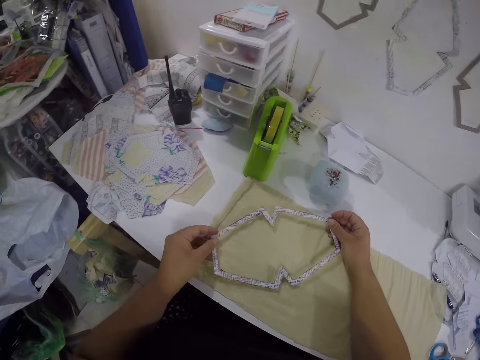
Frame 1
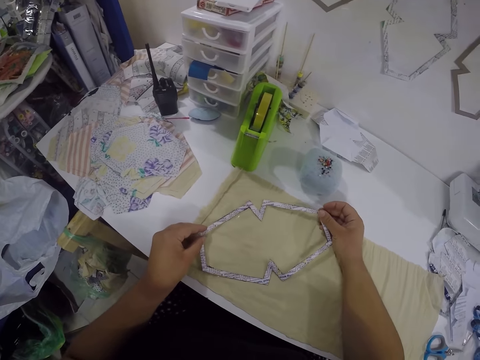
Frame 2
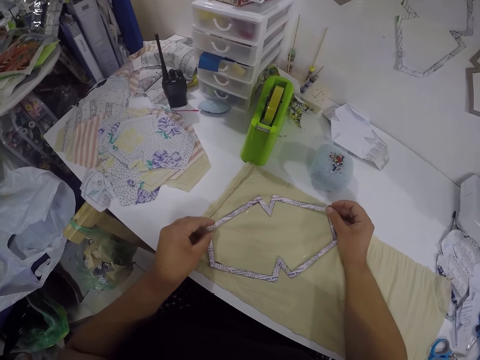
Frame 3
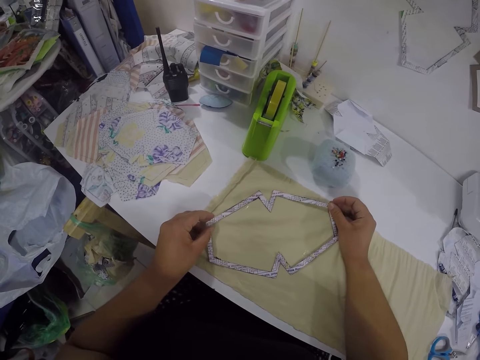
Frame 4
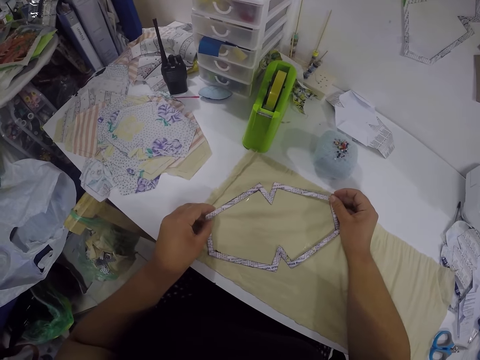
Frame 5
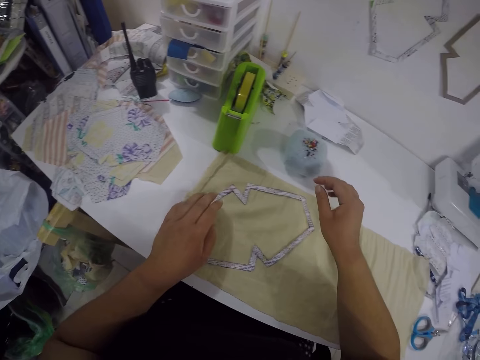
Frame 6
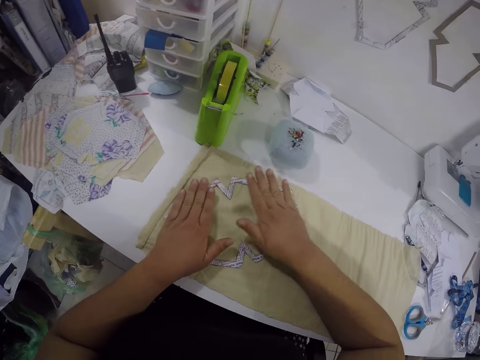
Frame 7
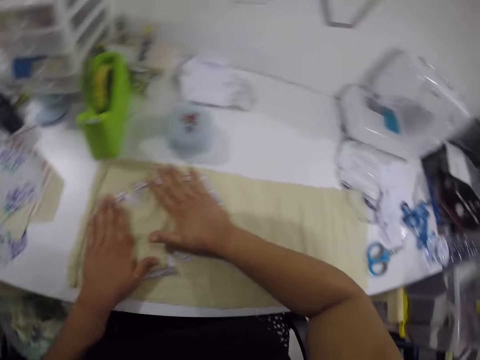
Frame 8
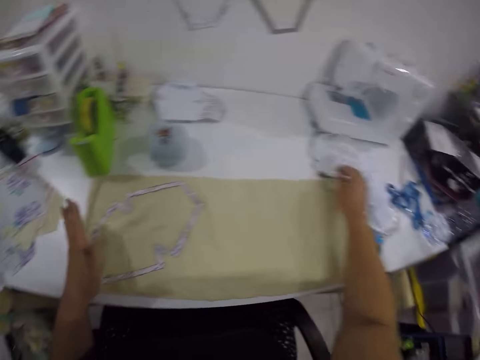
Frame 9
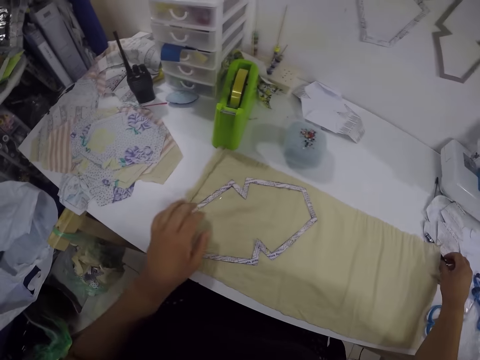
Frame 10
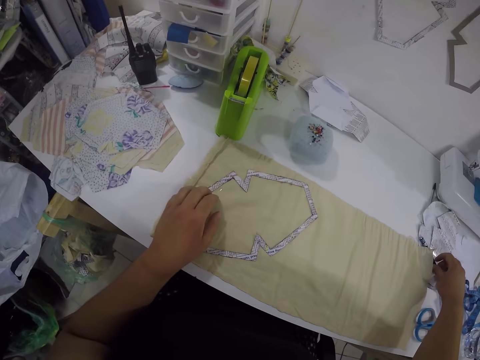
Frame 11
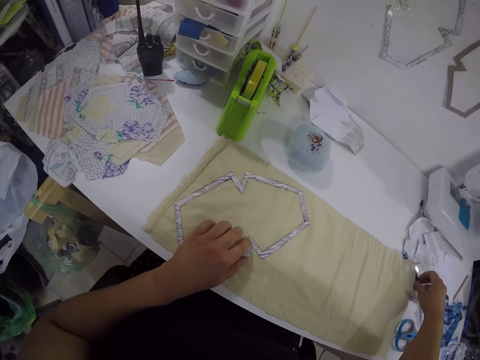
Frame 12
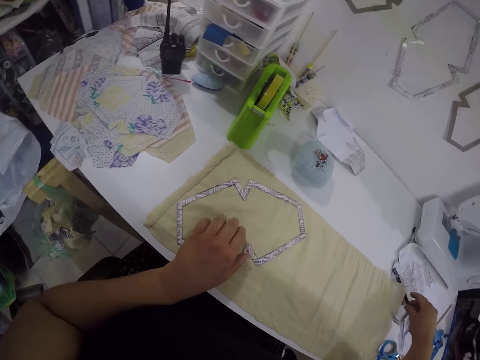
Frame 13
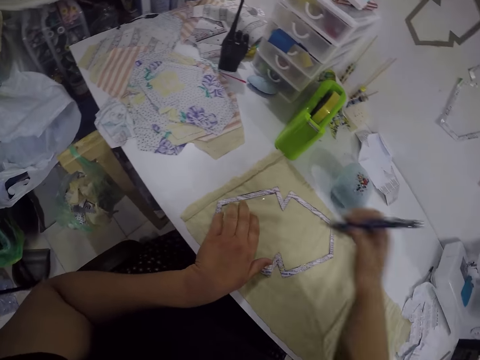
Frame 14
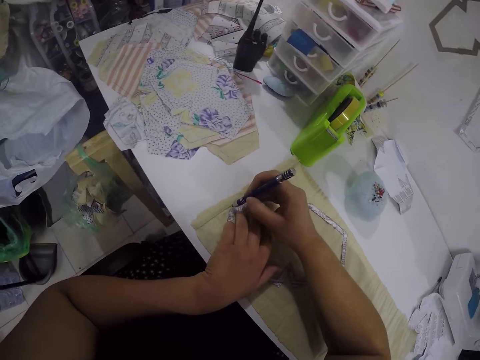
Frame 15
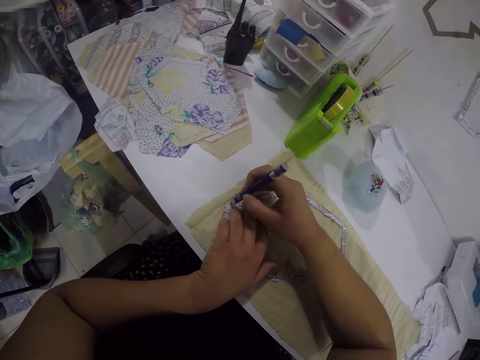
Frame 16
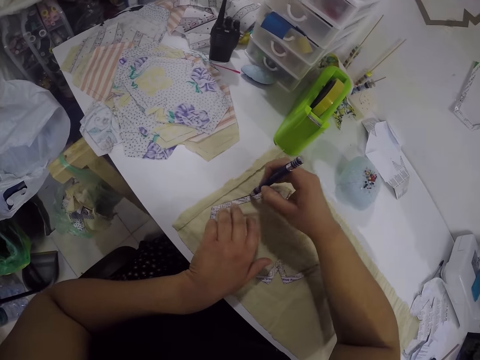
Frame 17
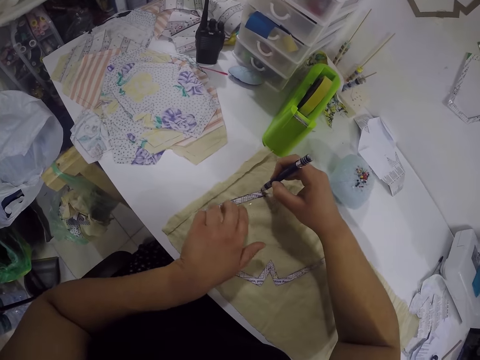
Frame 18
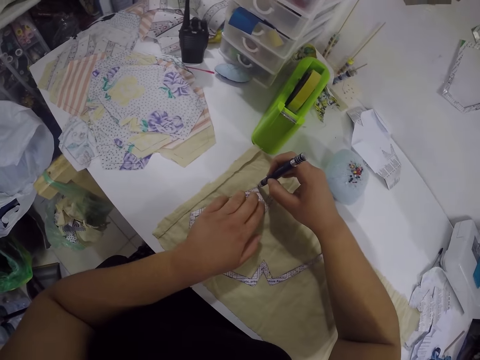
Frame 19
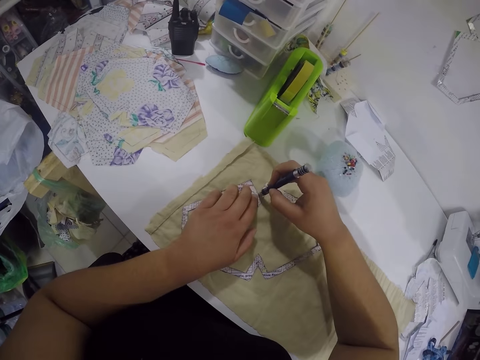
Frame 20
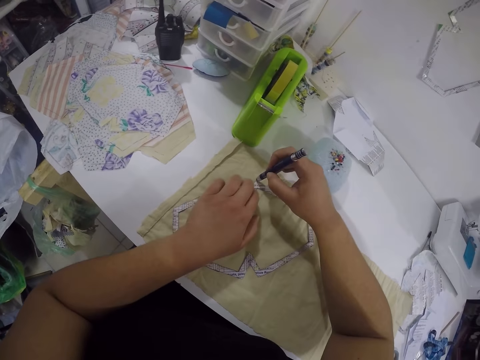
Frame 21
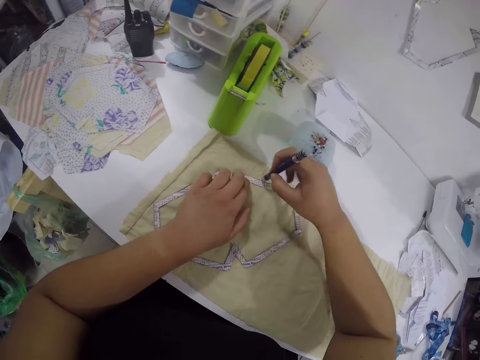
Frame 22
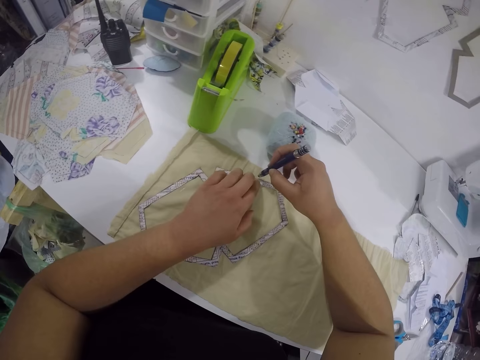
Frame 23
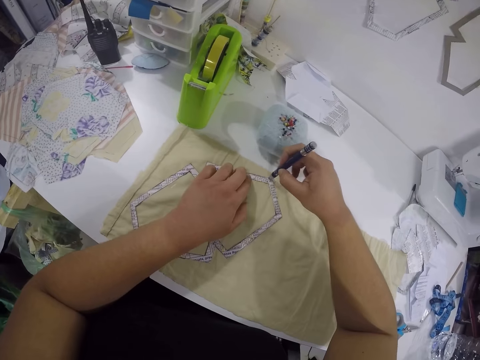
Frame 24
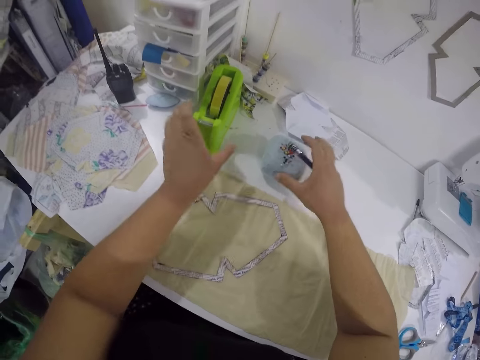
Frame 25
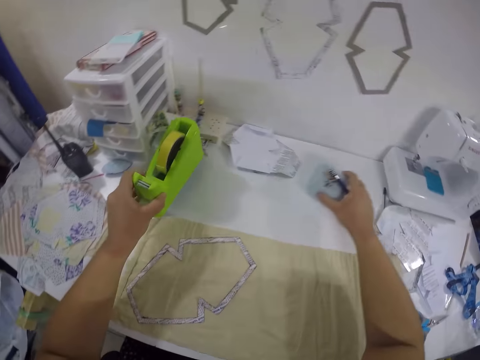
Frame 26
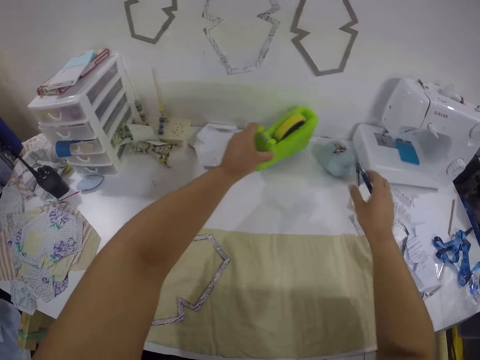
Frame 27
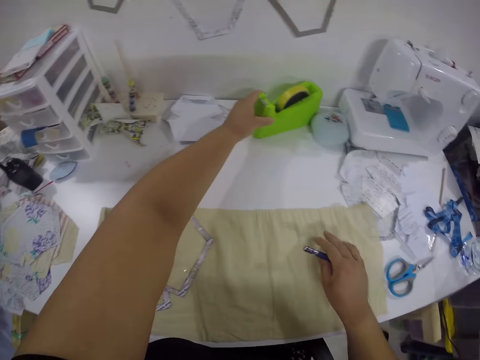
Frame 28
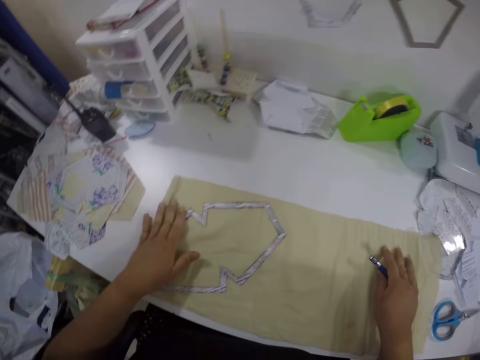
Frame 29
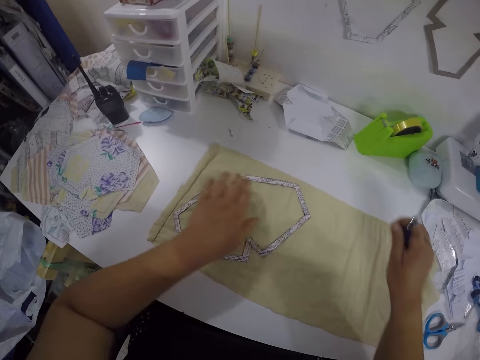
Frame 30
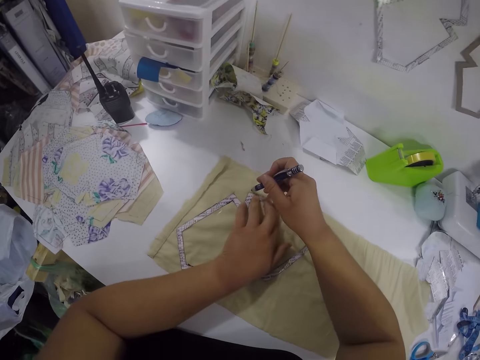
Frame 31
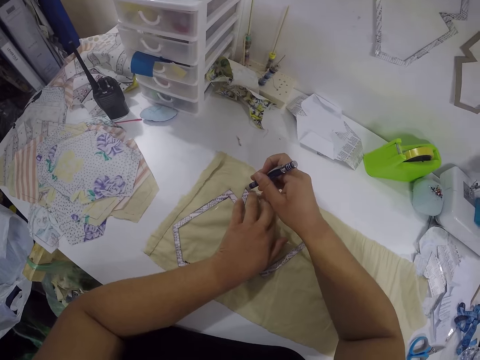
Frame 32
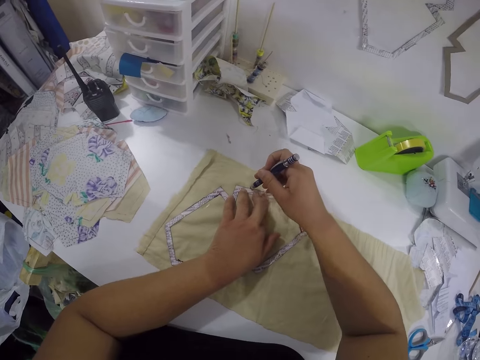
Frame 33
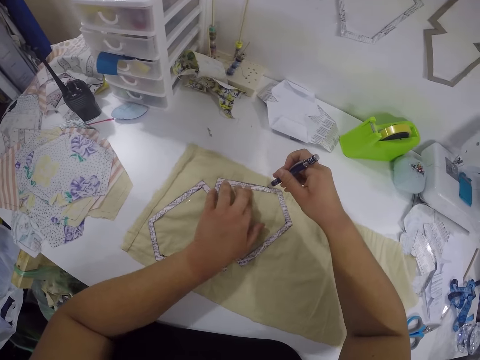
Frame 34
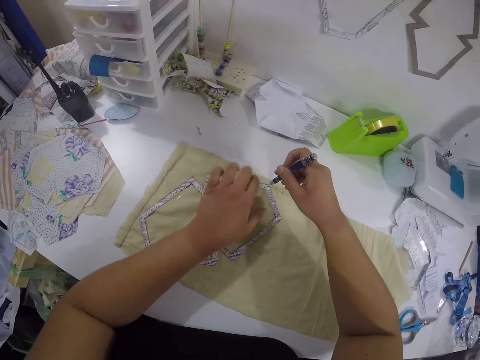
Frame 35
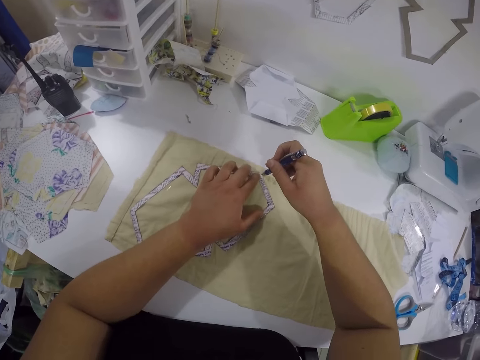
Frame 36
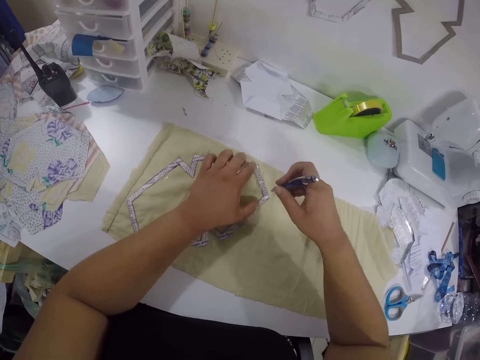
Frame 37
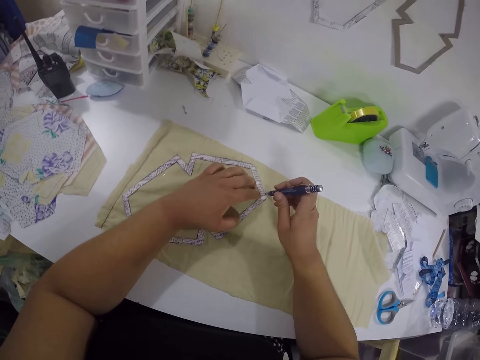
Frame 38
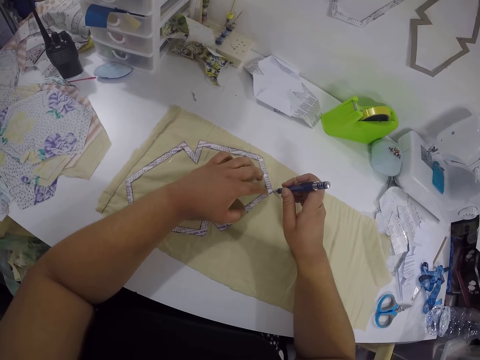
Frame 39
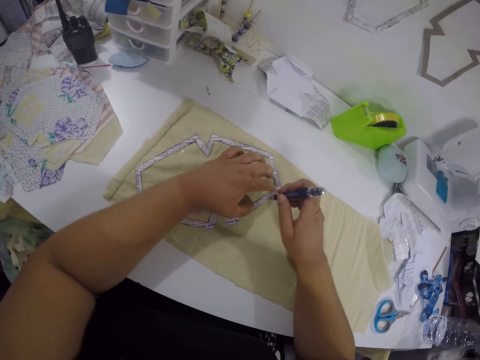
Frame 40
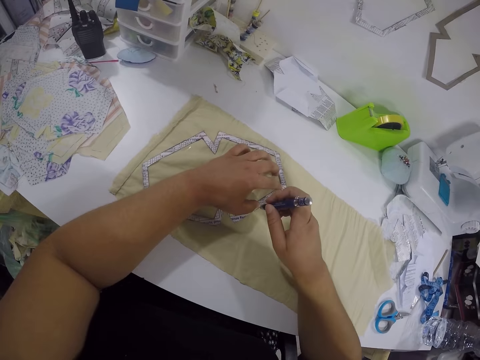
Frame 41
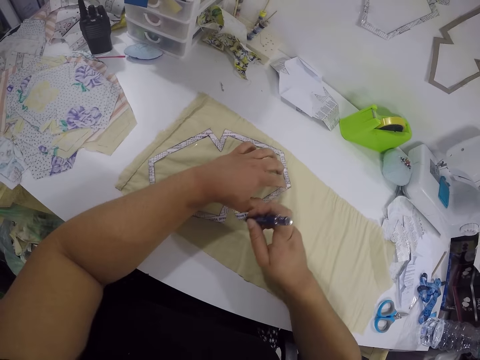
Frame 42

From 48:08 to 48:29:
The camera wearer places the pattern paper on the fabric with both hands. She takes a pen. She traces the pattern of the pattern paper on the fabric with a marker in her right hand. She picks up a tape dispenser with her left hand and a blue foam material for pins with her right hand from the table. She places the tape dispenser in her left hand and the blue foam material for pins in her right hand on the table beside a sewing machine. She traces the pattern of the pattern paper on the fabric with the marker in her right hand.

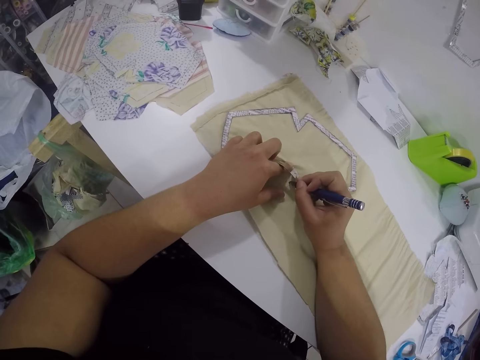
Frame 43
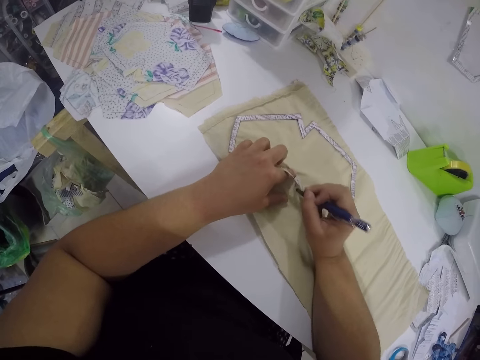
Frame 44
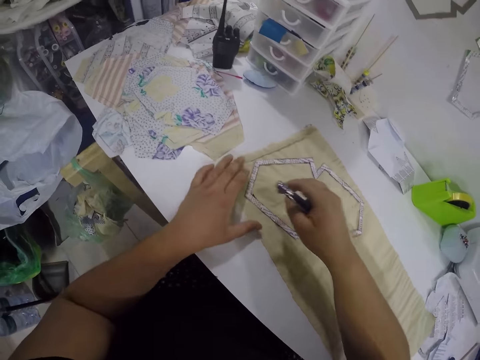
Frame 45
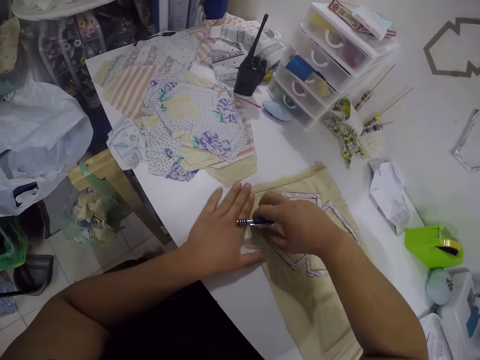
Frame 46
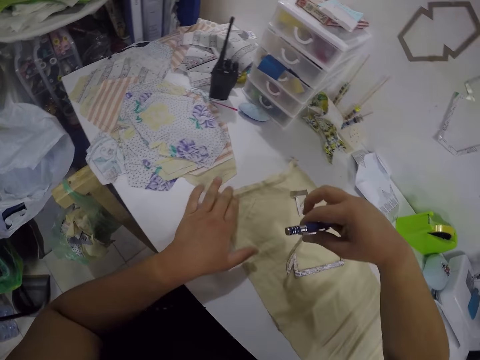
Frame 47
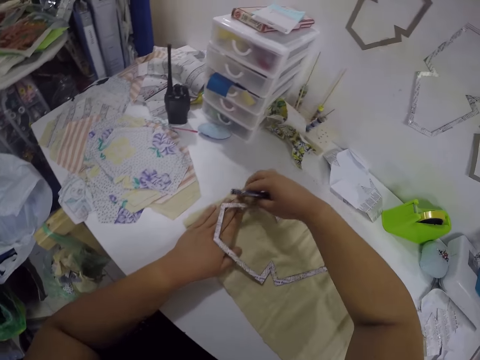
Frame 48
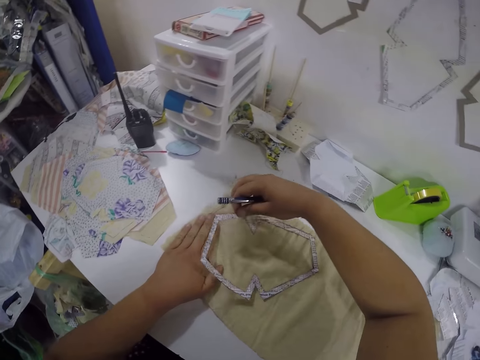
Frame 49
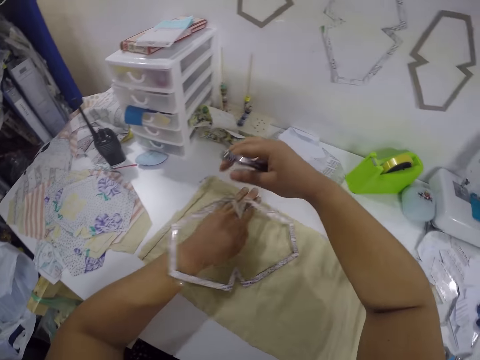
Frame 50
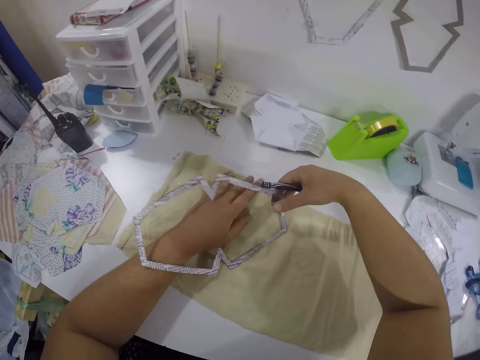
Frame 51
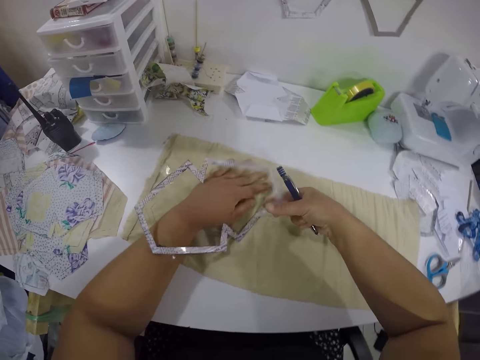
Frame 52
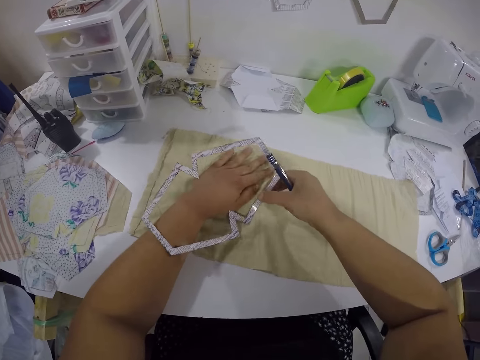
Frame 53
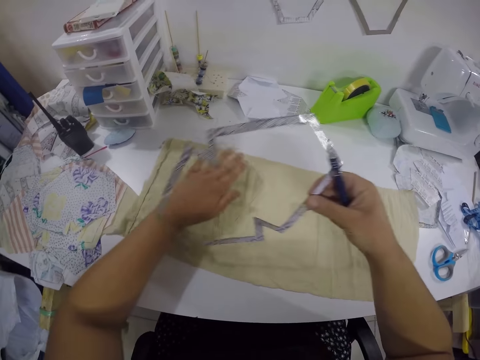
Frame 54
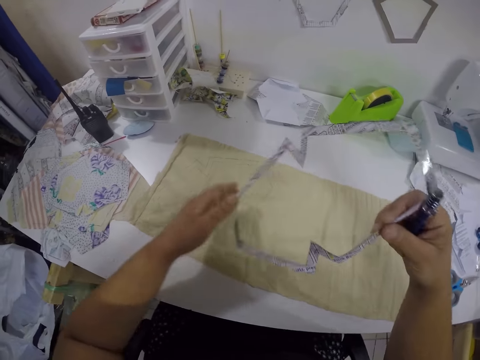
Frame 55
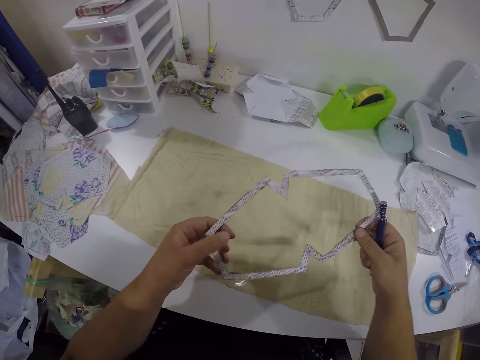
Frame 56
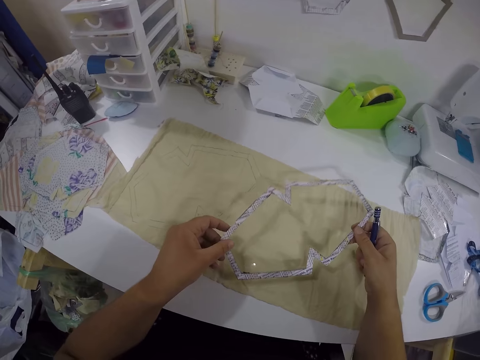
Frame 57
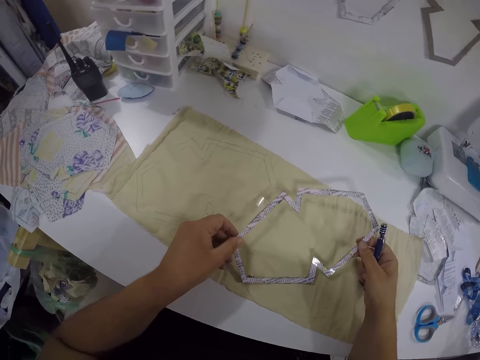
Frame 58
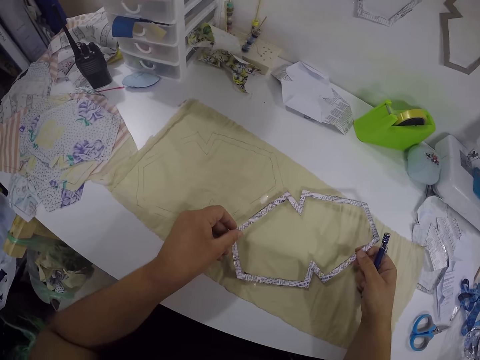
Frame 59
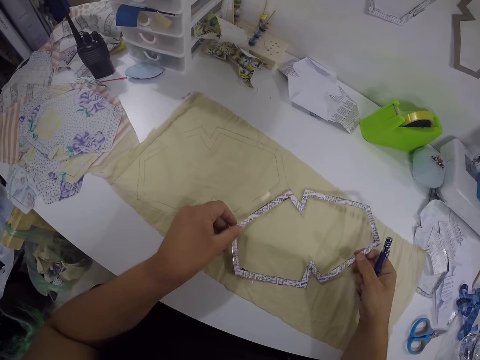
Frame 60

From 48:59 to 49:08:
The camera wearer pulls out the pattern paper from the fabric with her right hand. She puts something down.
